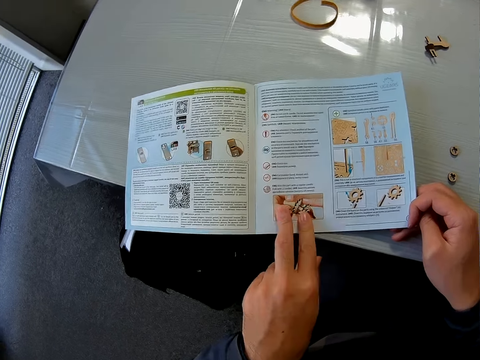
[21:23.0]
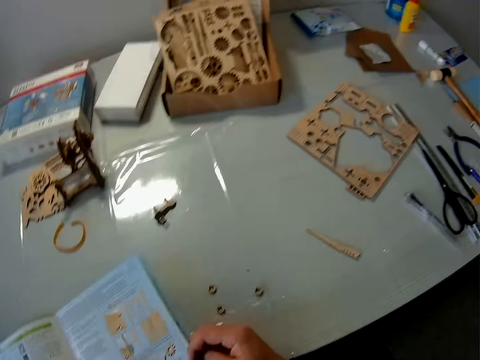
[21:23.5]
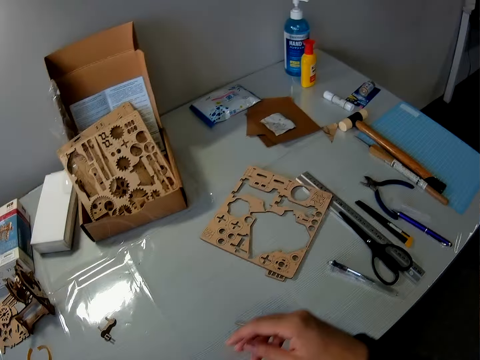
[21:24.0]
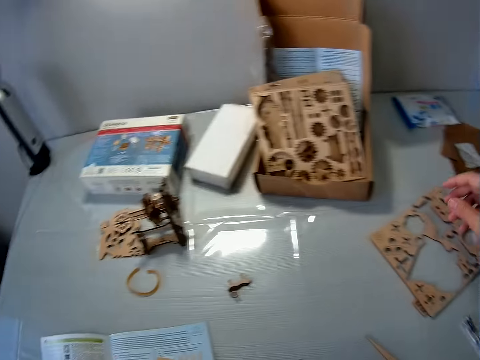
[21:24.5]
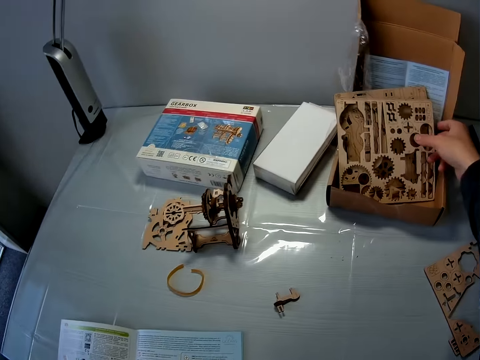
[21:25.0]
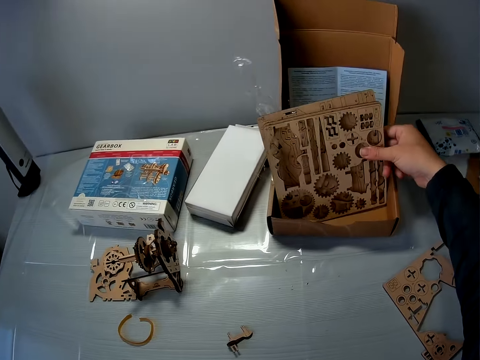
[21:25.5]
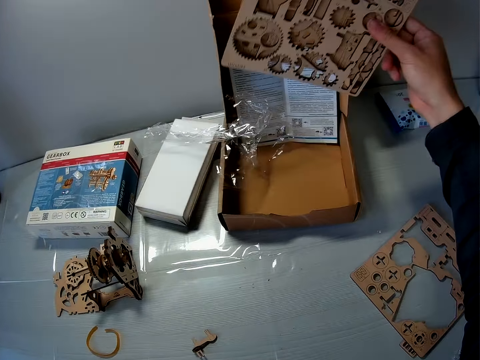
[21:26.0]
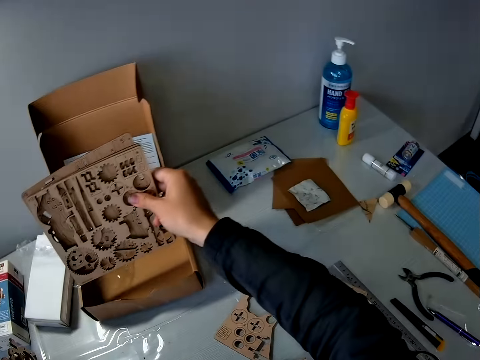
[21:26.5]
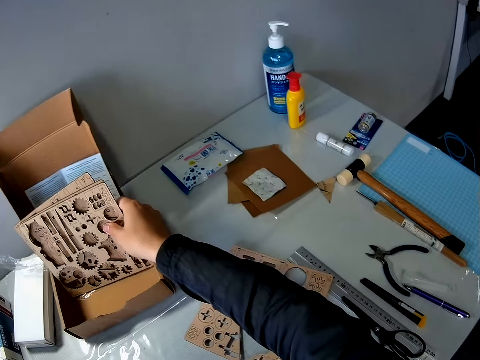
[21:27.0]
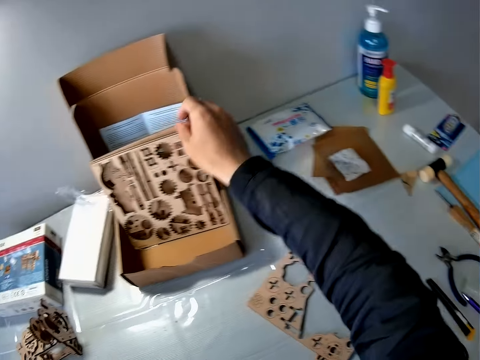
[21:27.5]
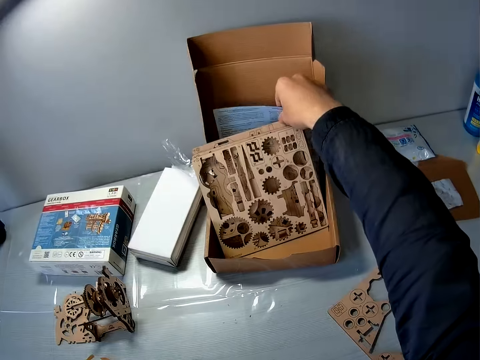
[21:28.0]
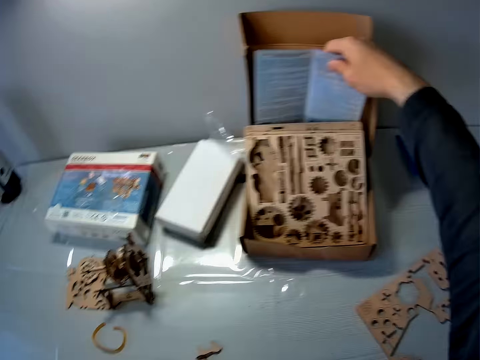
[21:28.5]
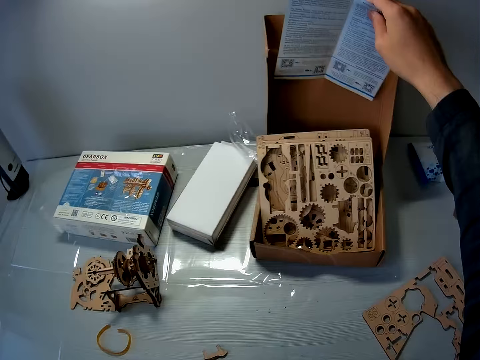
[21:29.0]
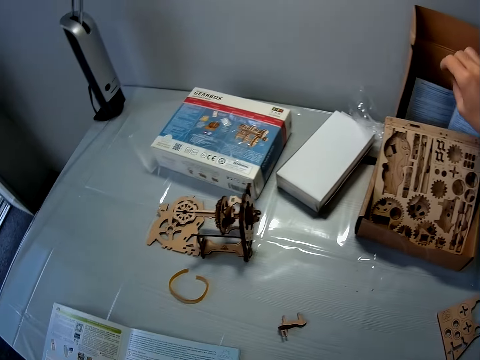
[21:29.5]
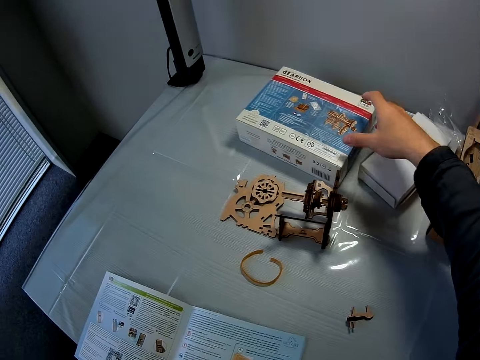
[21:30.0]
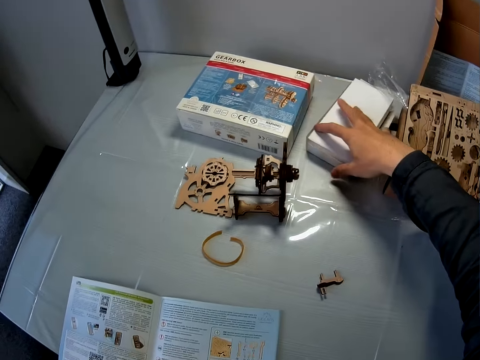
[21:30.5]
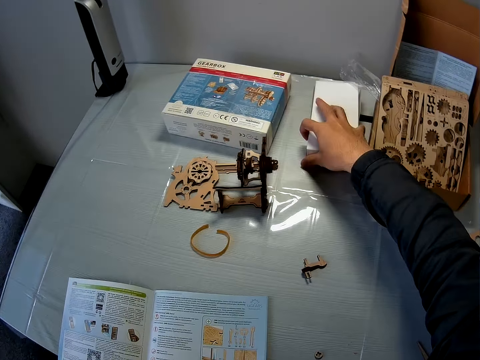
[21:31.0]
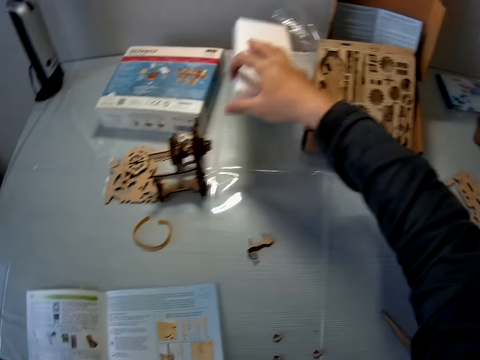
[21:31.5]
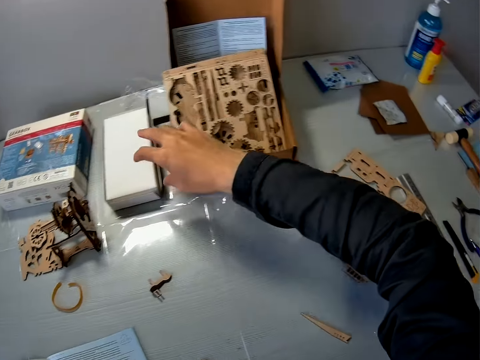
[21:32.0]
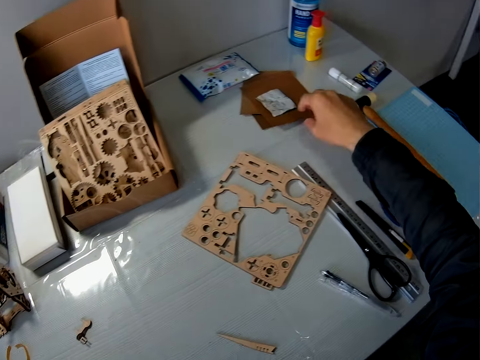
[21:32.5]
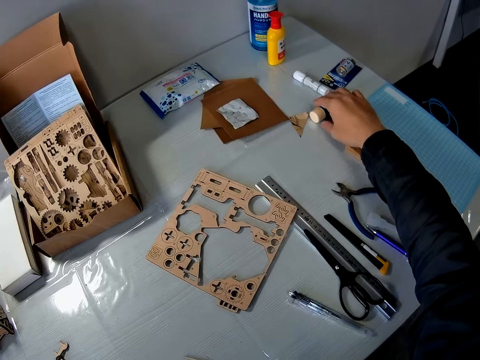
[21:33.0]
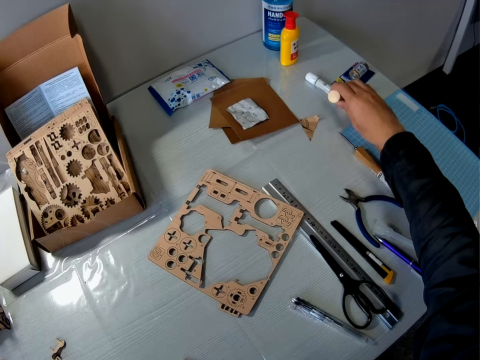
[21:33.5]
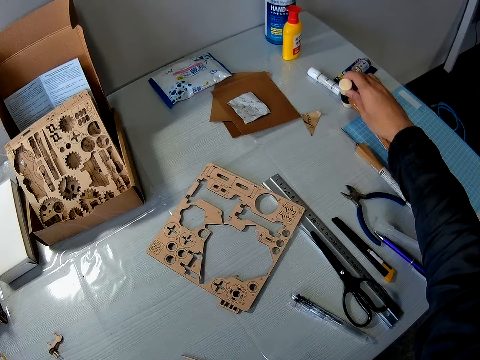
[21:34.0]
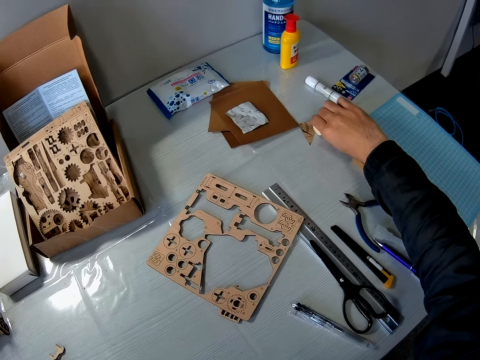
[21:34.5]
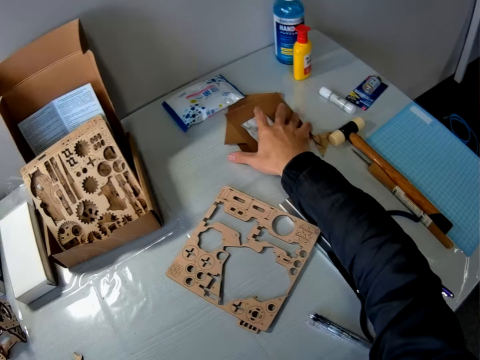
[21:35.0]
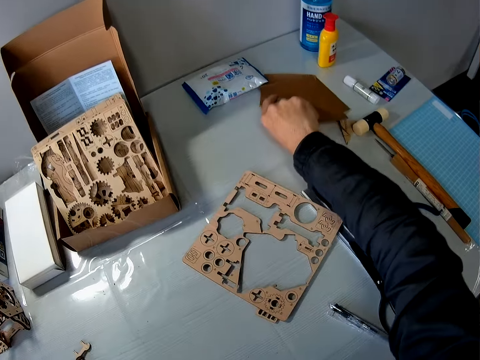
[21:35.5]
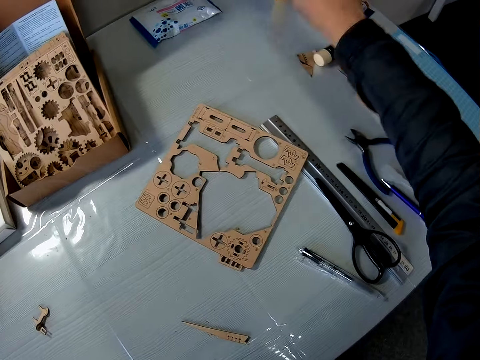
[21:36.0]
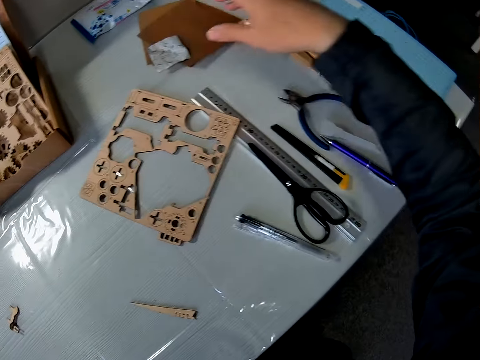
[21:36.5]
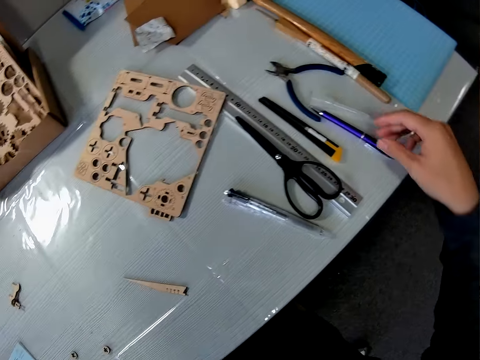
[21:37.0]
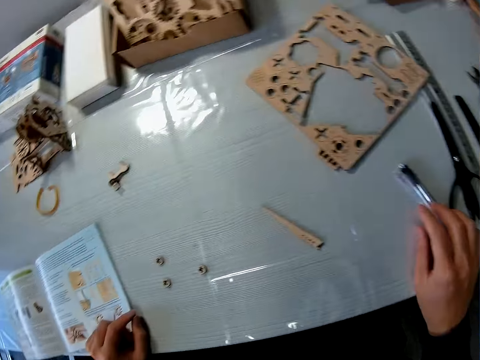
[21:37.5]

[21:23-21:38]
The camera wearer searches something. They raise puzzle sheets from the carton on the table. They drop the puzzle sheets on the carton on the table. They raise another manual briefly from the carton. They raise a white carton briefly from the table. They raise a hammer briefly. They raise some brown envelopes briefly.

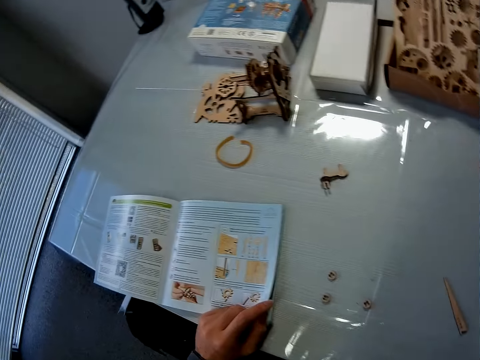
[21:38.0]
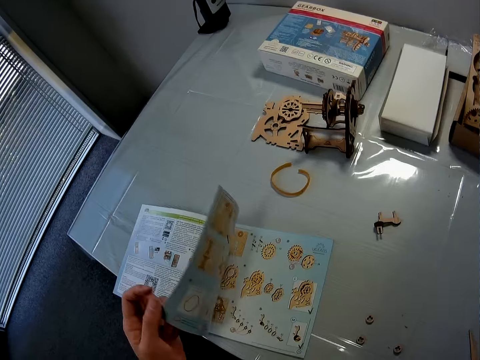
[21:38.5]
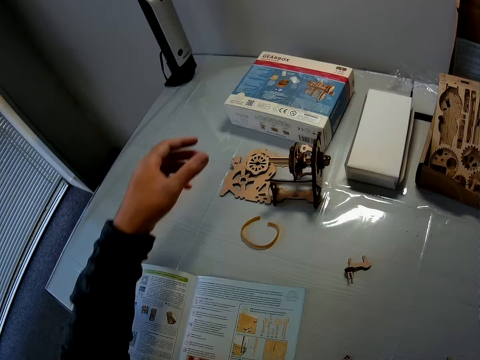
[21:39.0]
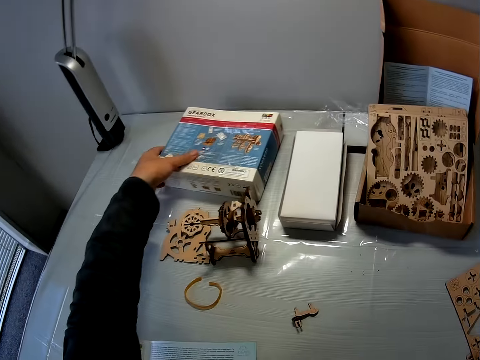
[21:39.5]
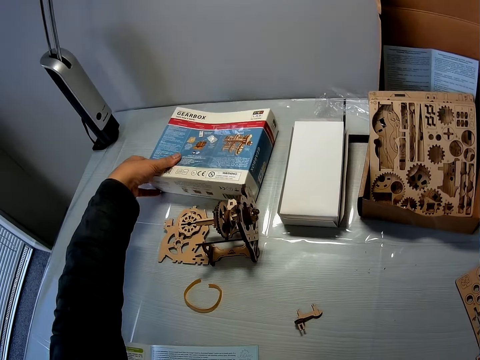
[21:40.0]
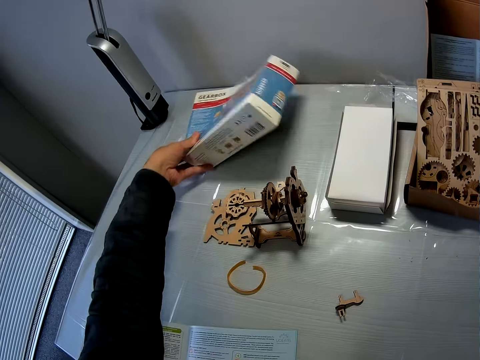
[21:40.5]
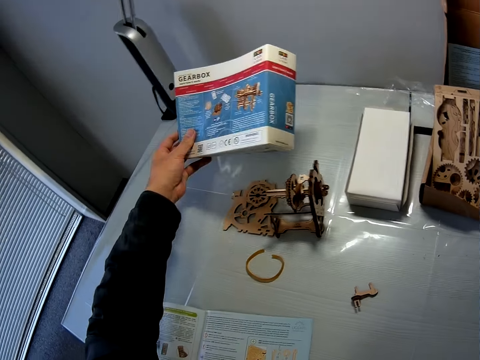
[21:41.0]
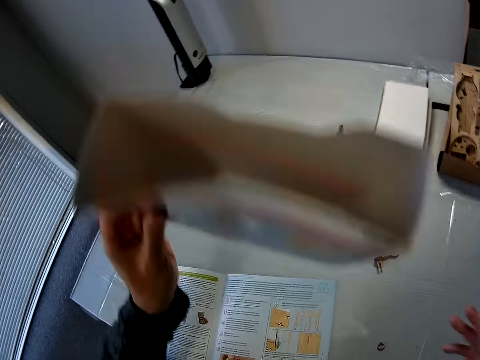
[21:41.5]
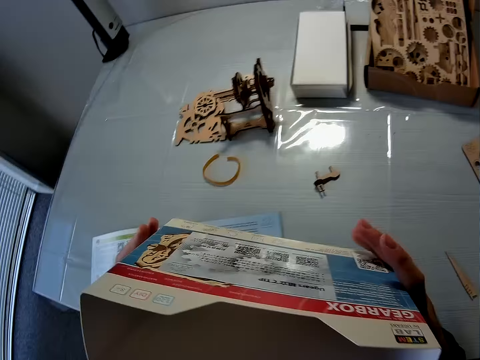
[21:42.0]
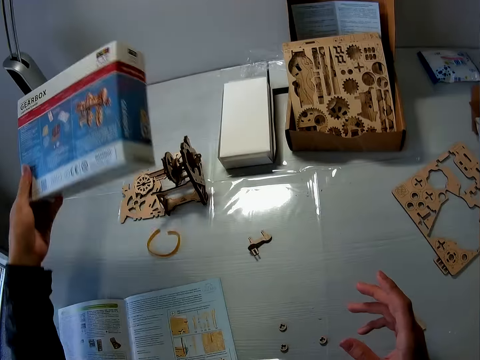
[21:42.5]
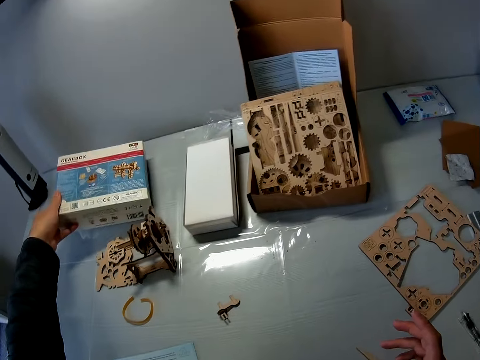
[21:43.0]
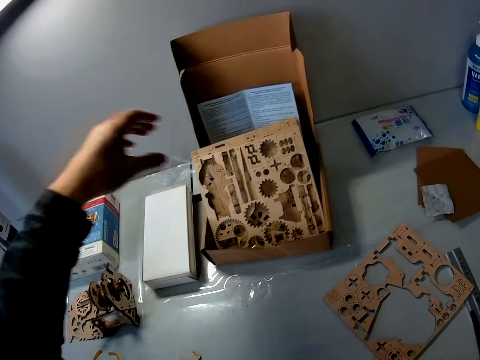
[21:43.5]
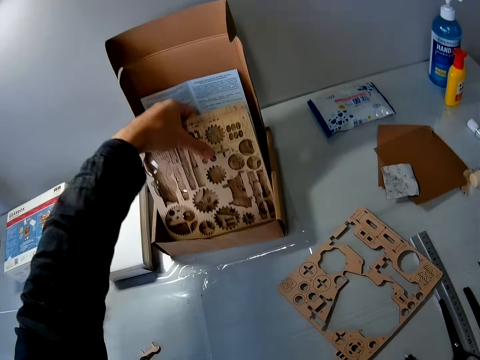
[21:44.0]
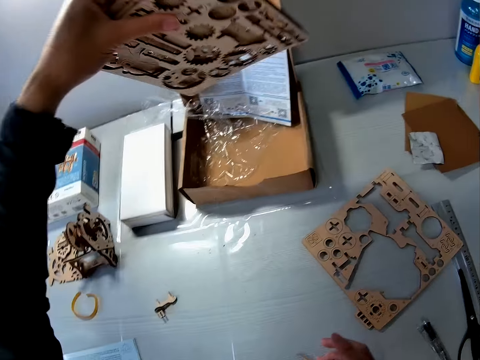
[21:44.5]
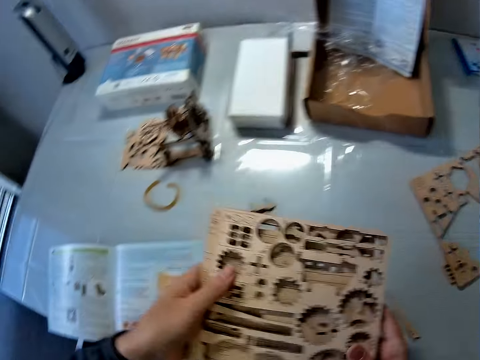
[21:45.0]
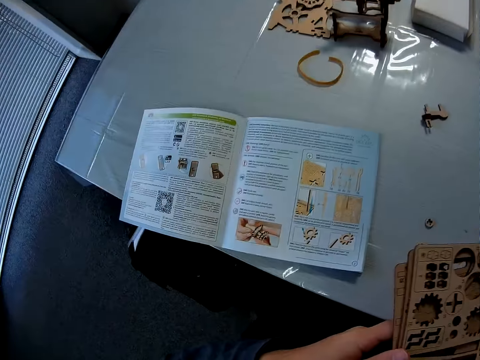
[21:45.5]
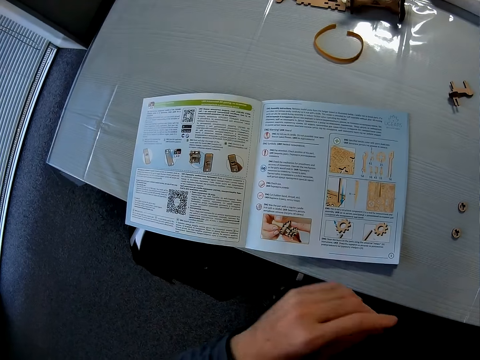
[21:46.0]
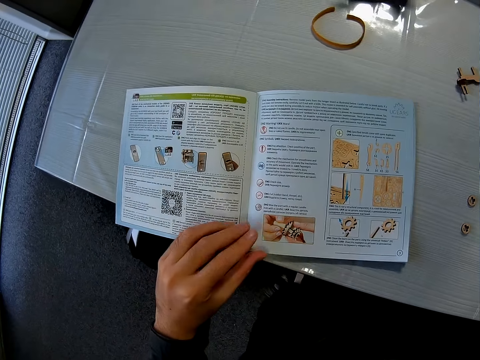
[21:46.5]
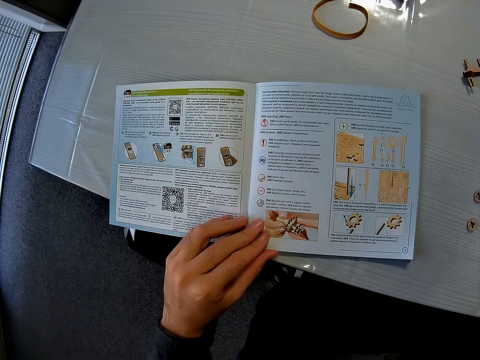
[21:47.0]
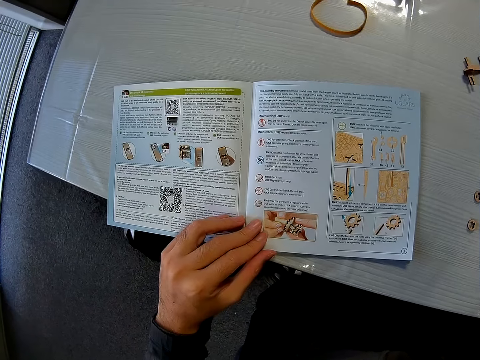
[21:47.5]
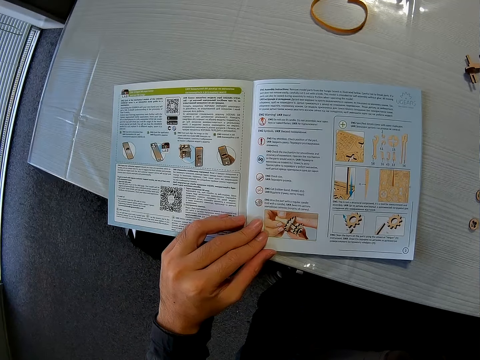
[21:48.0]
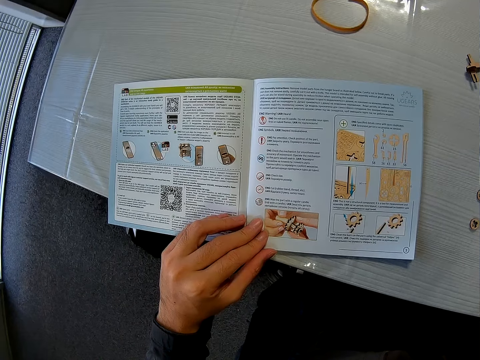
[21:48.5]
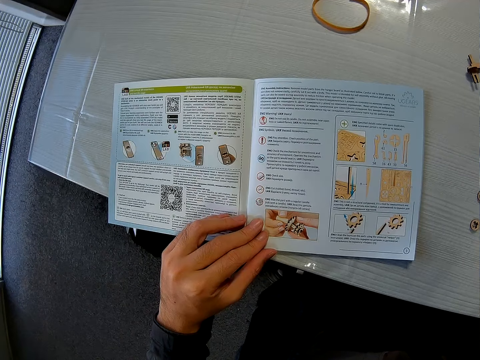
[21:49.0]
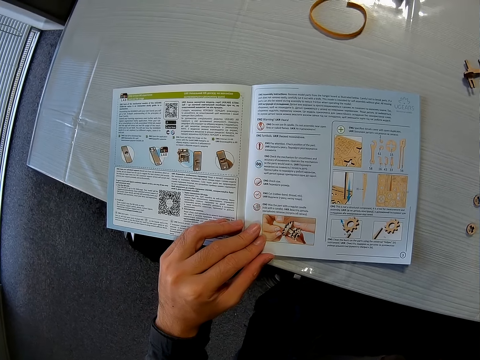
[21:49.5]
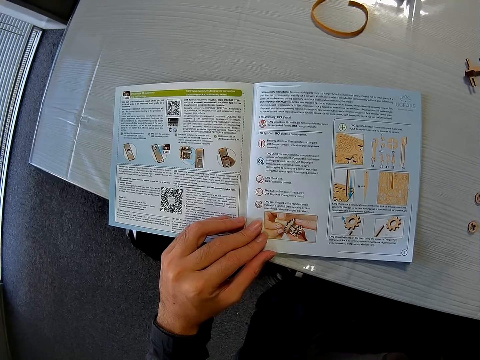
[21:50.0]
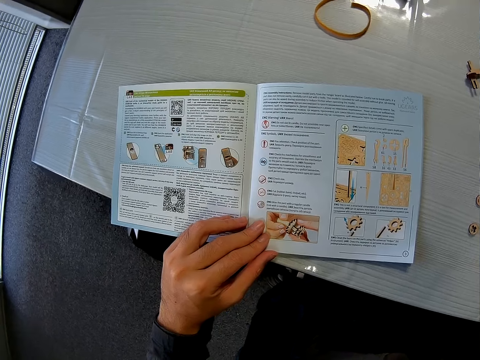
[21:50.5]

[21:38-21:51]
The camera wearer opens a page of the instruction manual briefly. He picks up the pack of the puzzle pieces from the table. He looks inside the puzzle piece. He drops the pack of the puzzle pieces on the table. He picks up puzzle sheets from the carton. He passes the puzzle sheets to his right hand. He reads the manual. He holds the instruction manual with his left hand.
